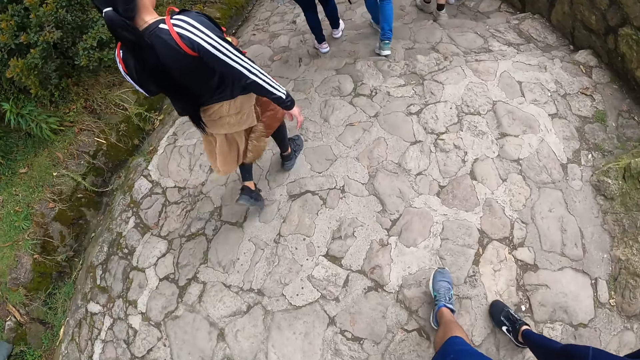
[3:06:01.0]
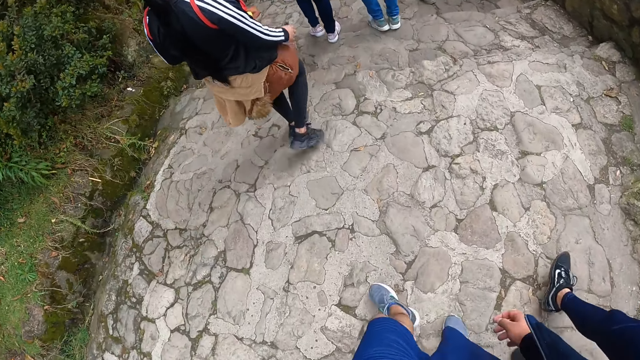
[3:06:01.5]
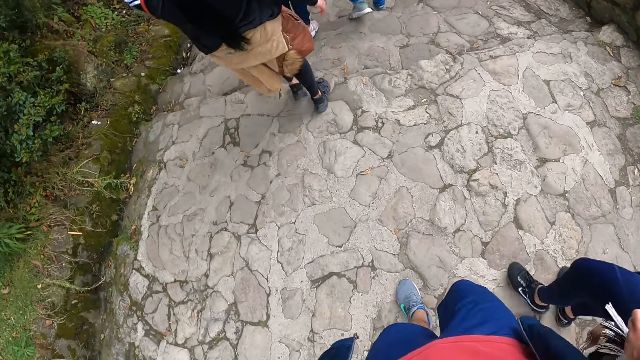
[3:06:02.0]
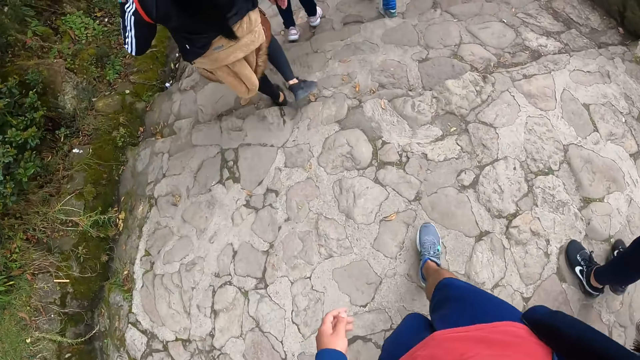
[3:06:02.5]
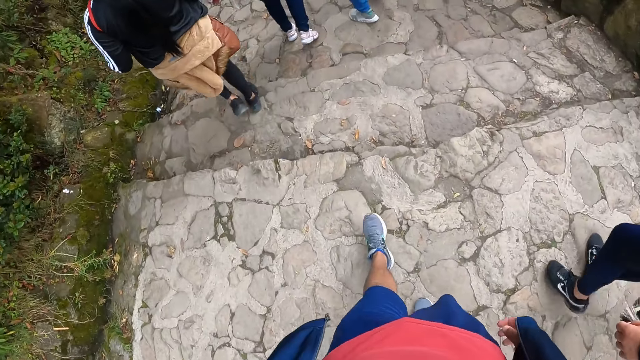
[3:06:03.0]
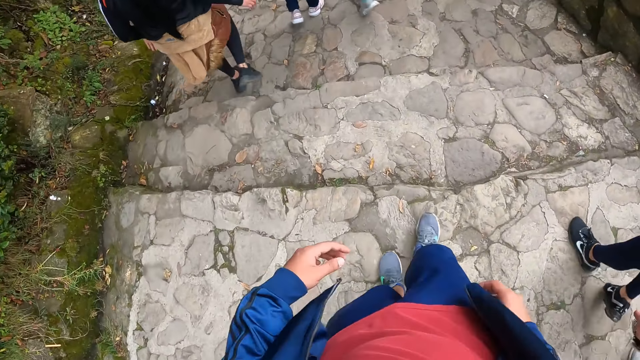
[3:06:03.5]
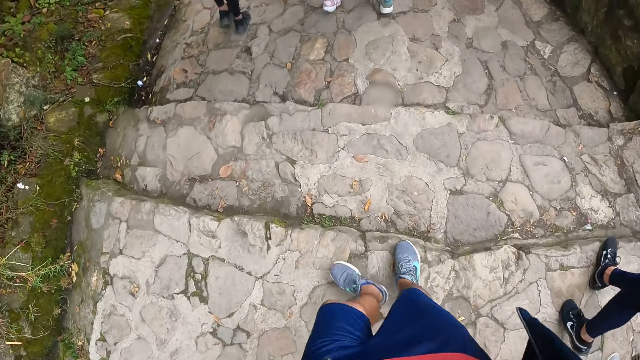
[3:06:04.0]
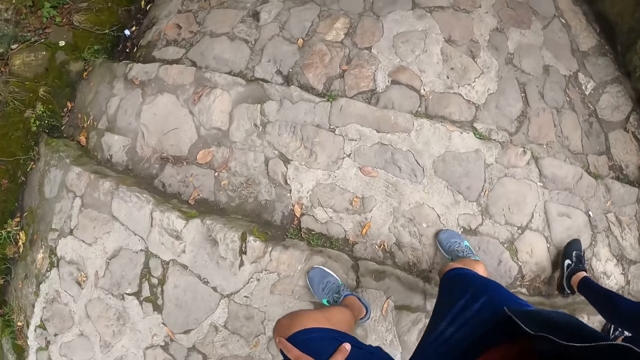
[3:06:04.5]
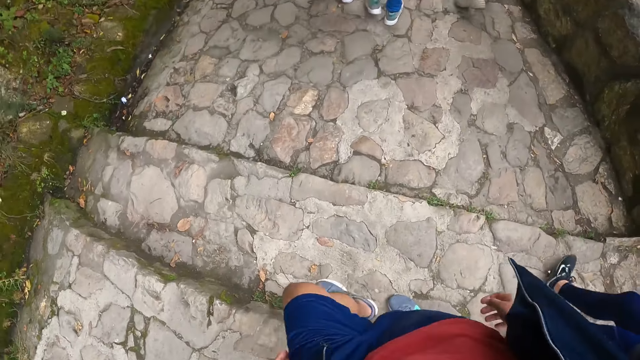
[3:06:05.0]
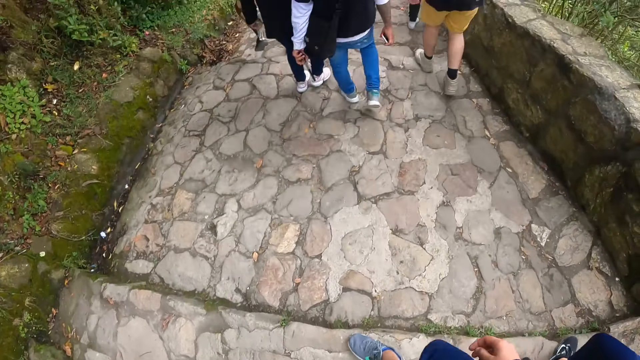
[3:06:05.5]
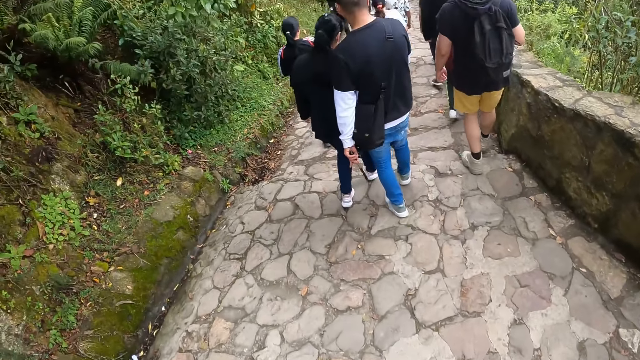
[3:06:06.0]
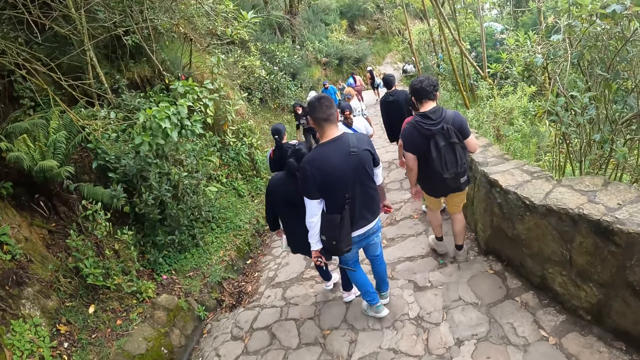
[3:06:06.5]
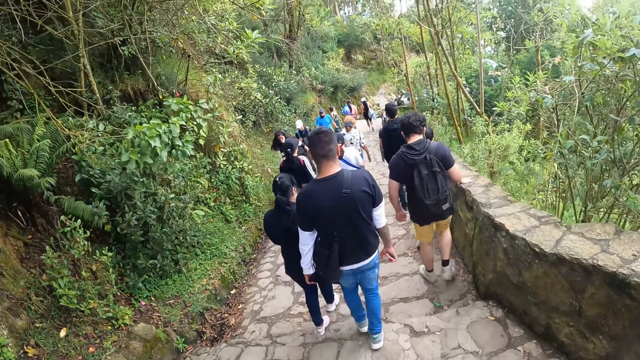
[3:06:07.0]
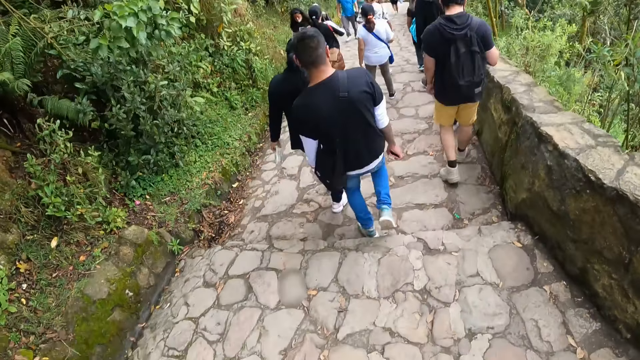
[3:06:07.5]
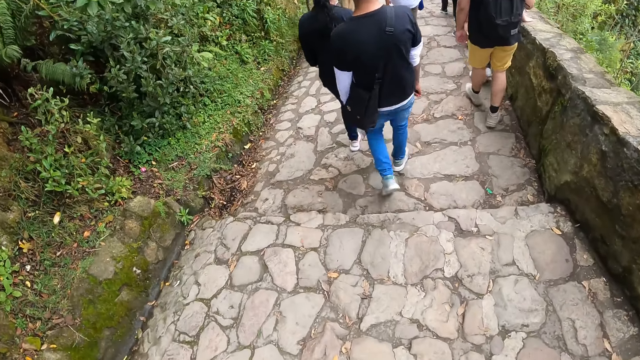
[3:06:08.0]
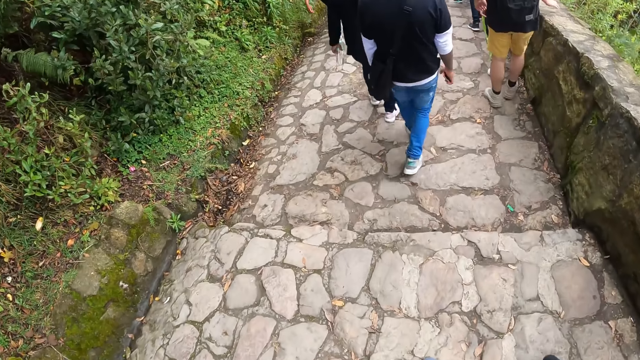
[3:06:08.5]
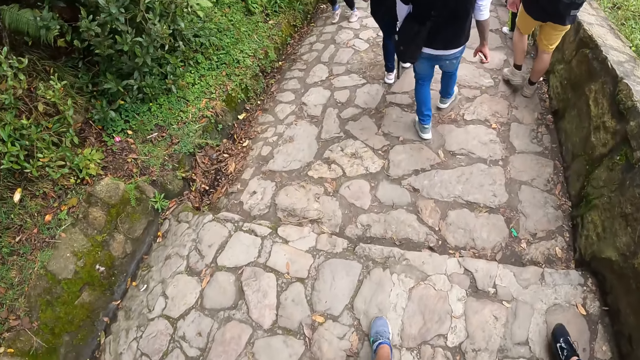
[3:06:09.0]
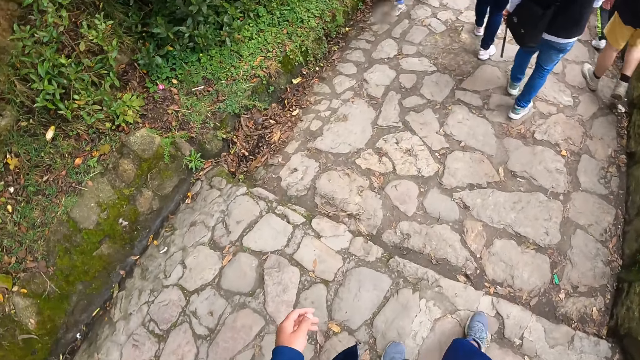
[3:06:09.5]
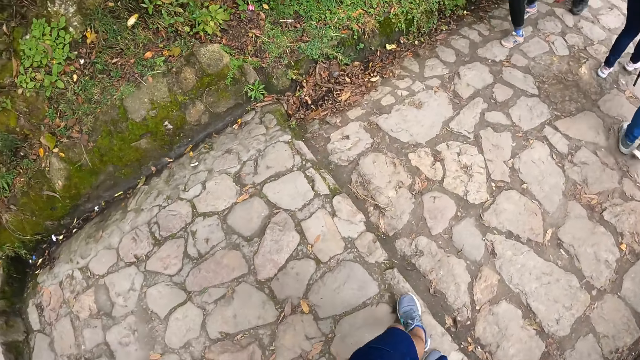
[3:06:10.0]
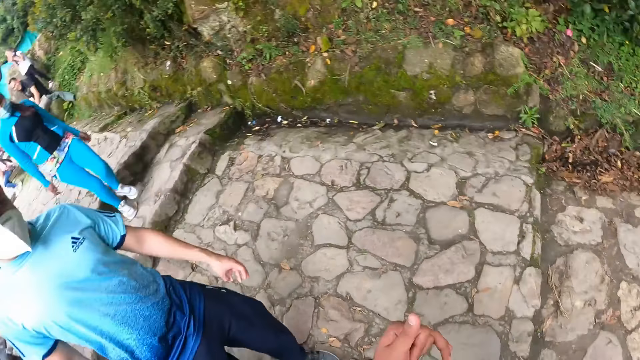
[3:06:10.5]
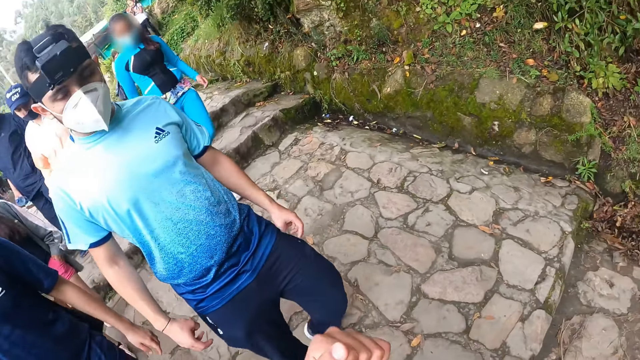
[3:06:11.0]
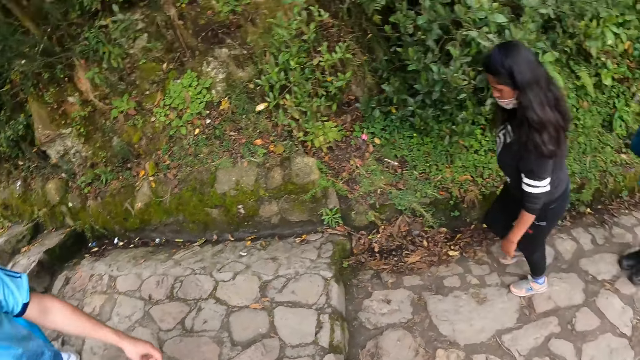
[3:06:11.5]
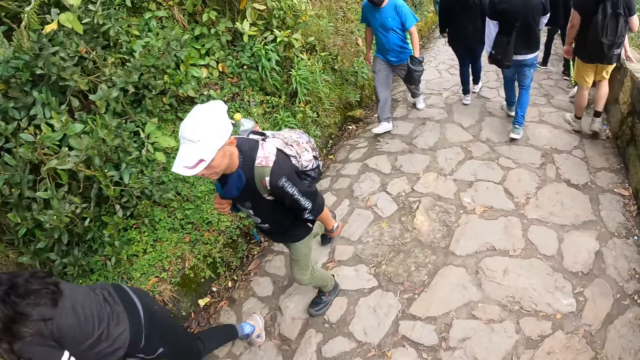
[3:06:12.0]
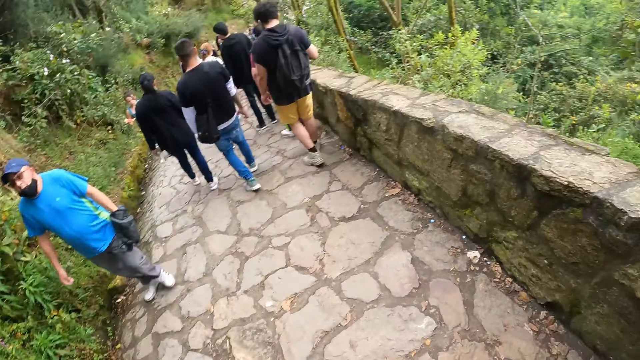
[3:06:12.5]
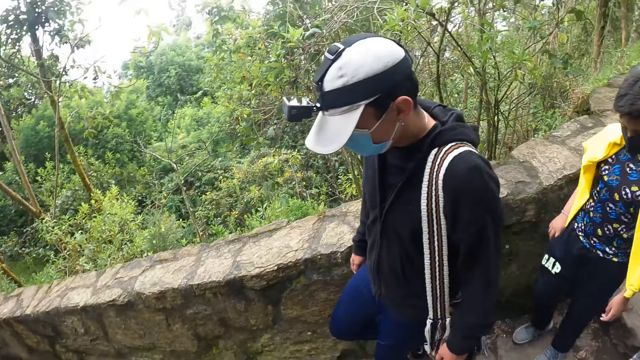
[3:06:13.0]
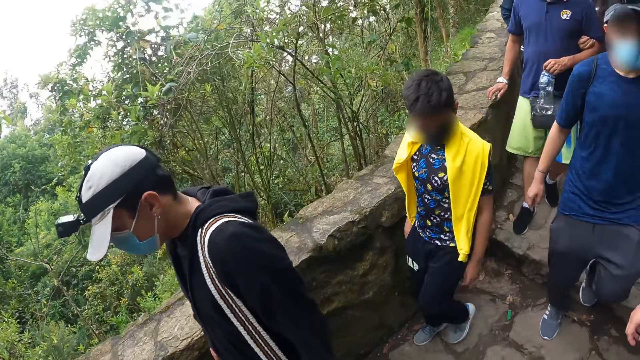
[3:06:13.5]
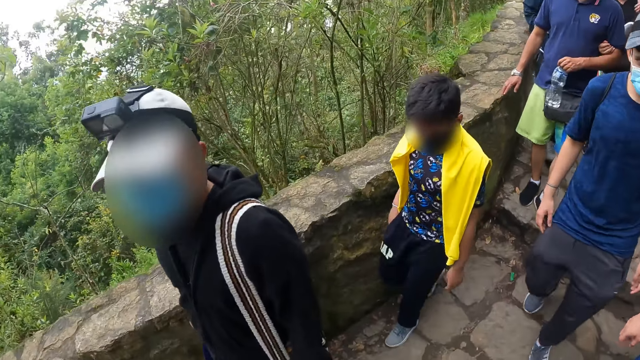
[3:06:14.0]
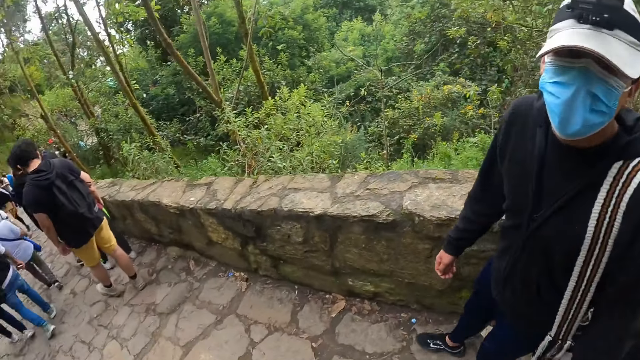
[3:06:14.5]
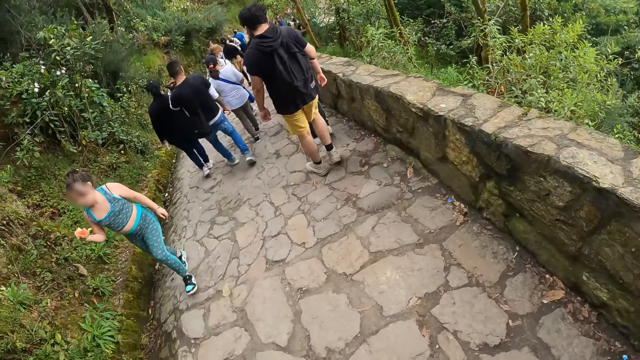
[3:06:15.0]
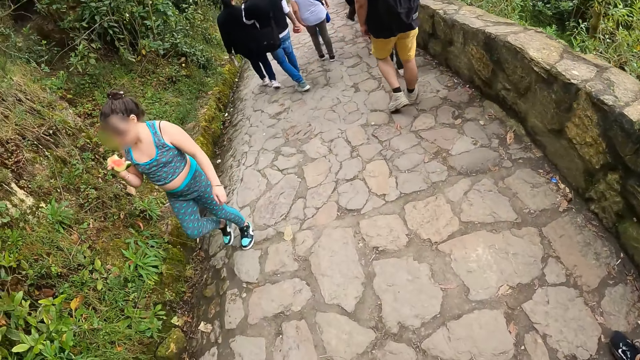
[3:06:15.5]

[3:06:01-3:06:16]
The camera wearer interacts with a man. They gesture out and look at the back.

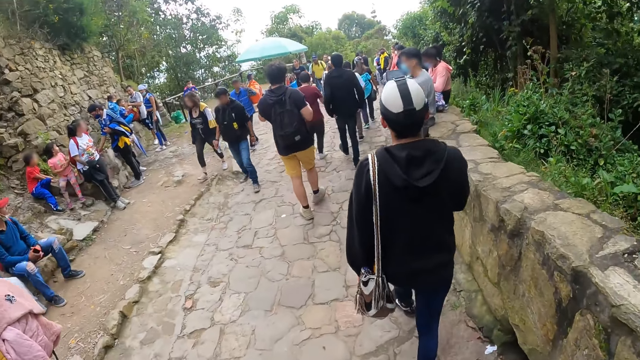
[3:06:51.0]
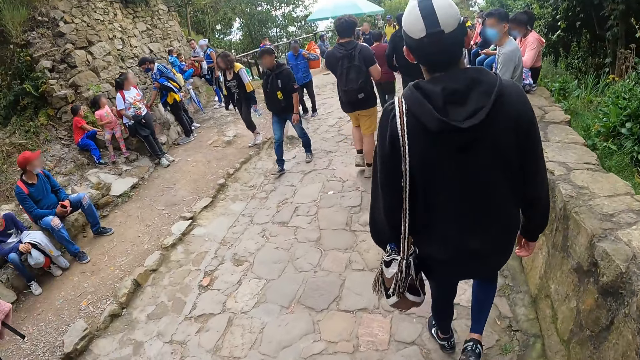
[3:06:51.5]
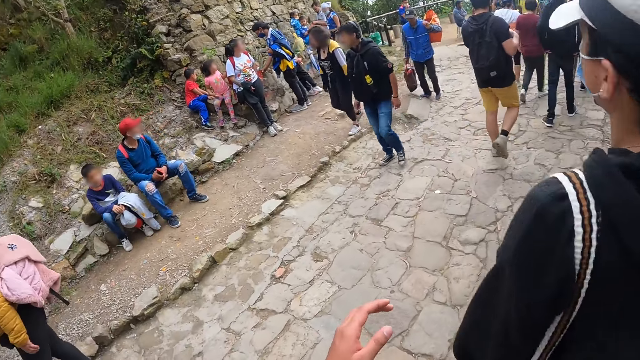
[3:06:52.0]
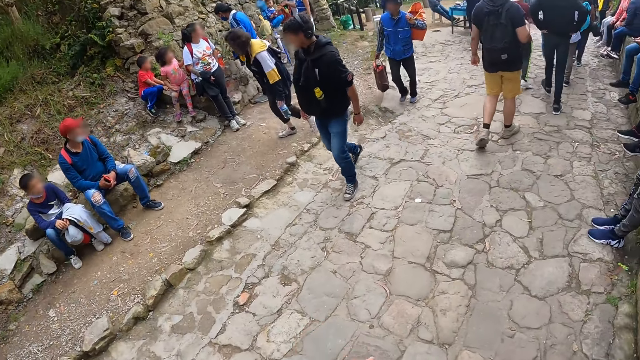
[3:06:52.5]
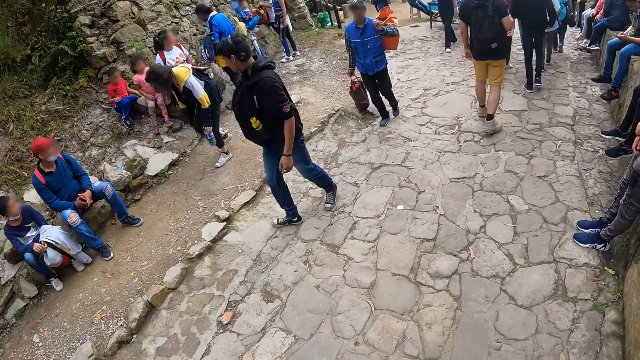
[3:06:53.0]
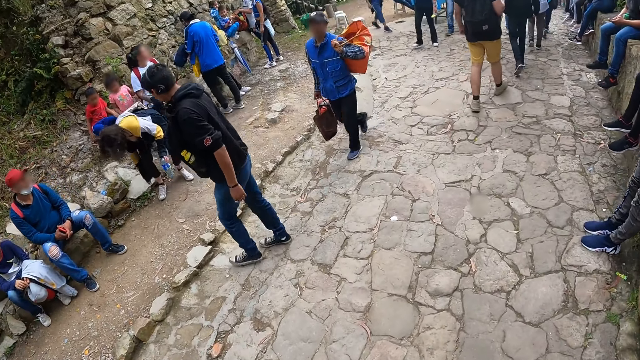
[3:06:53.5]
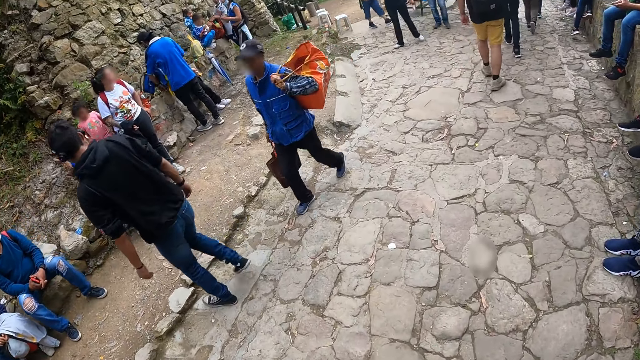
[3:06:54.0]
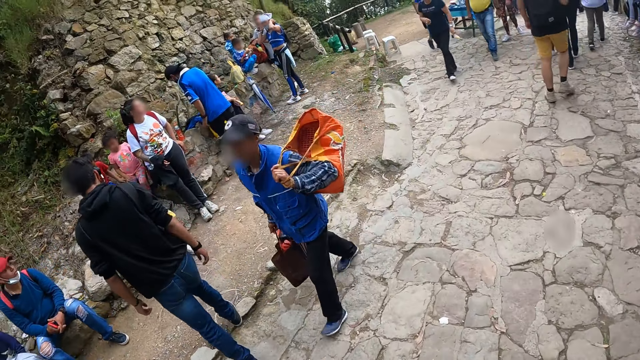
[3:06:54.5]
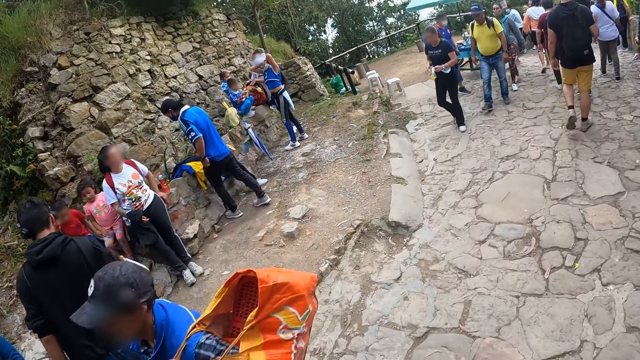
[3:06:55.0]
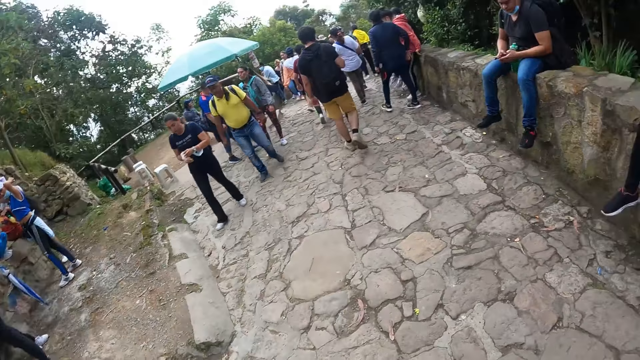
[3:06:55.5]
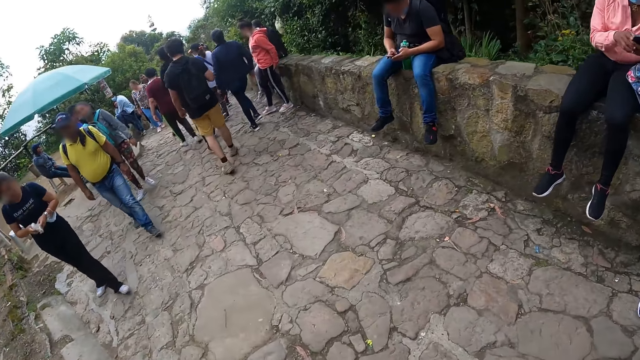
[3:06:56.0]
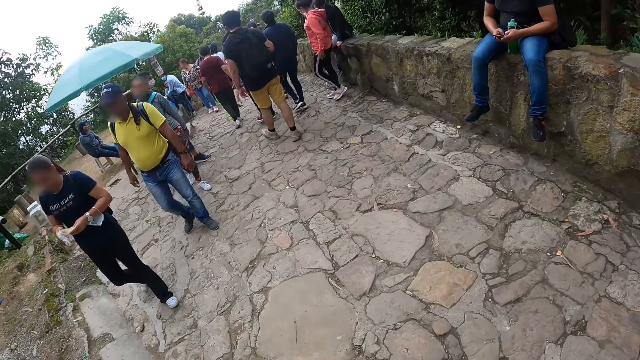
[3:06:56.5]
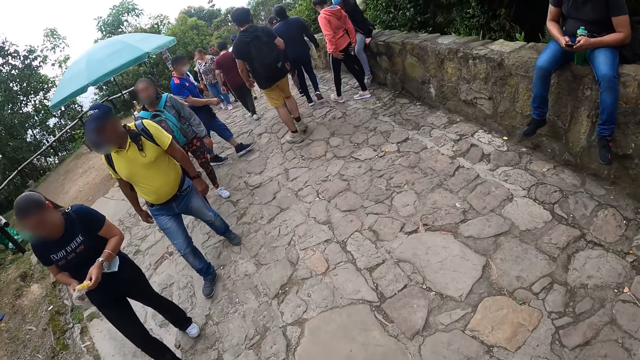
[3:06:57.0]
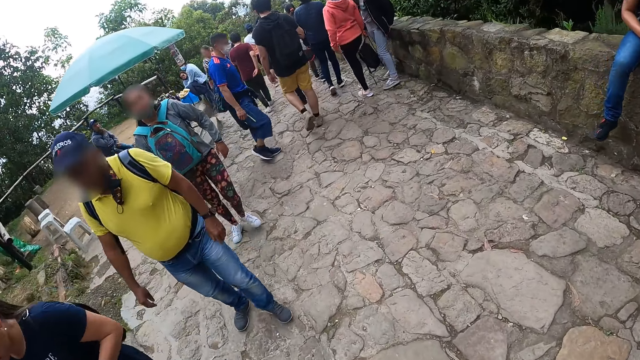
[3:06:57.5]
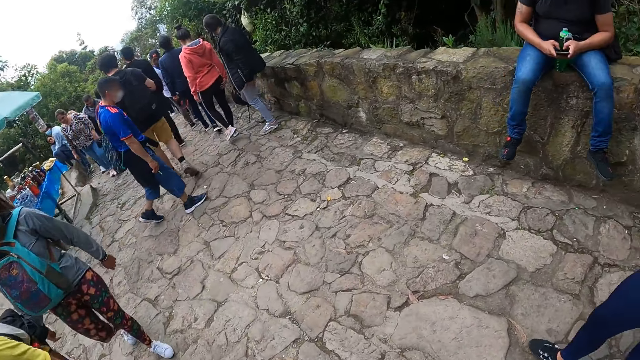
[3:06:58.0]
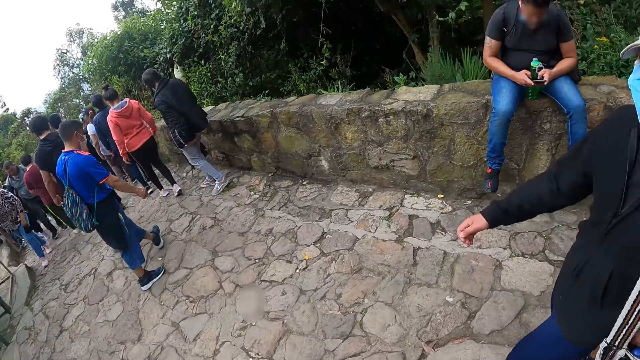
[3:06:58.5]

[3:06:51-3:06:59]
The camera wearer gestures out.
